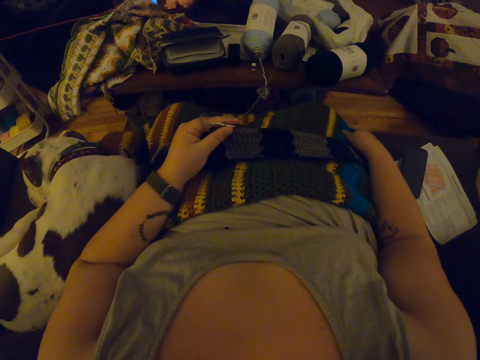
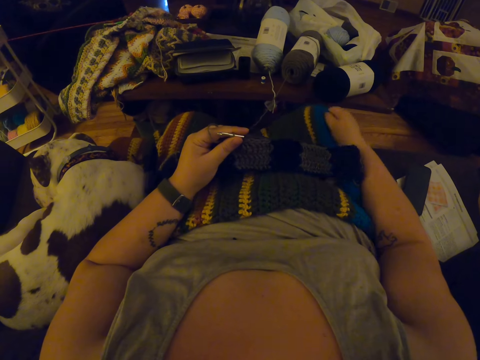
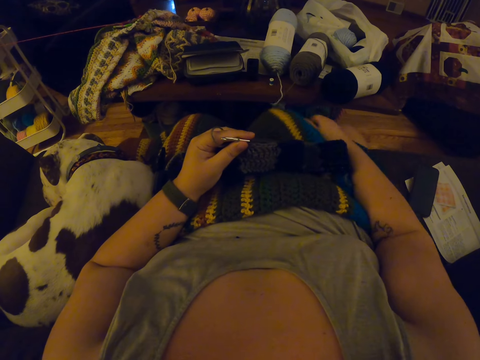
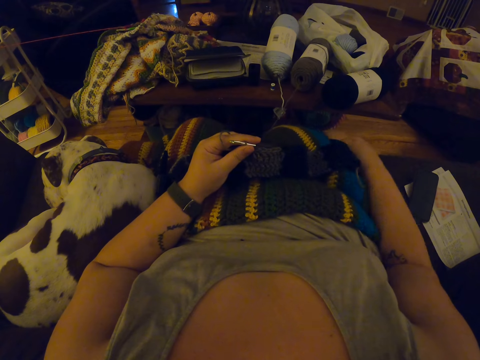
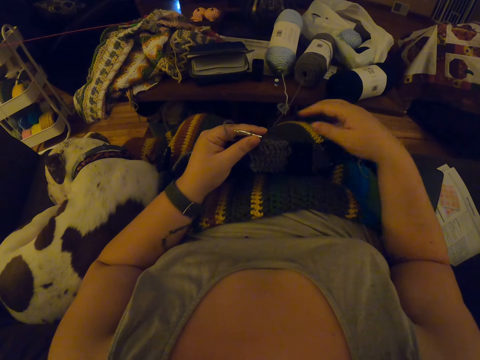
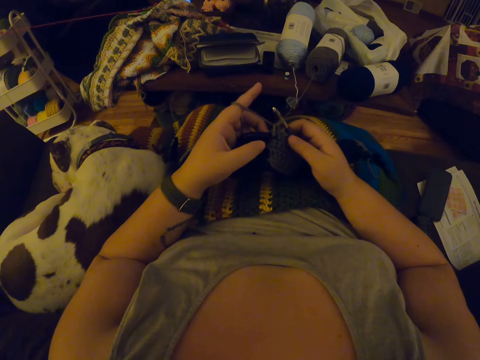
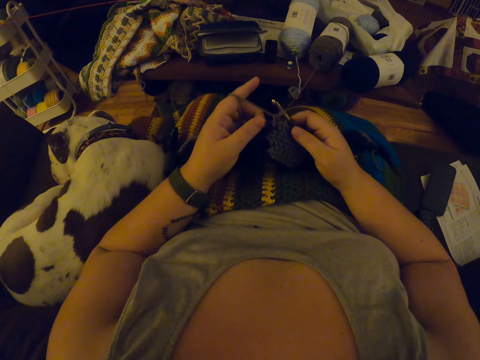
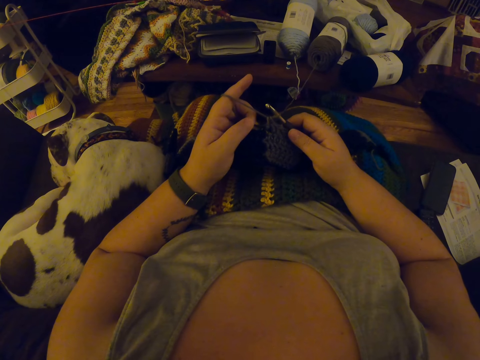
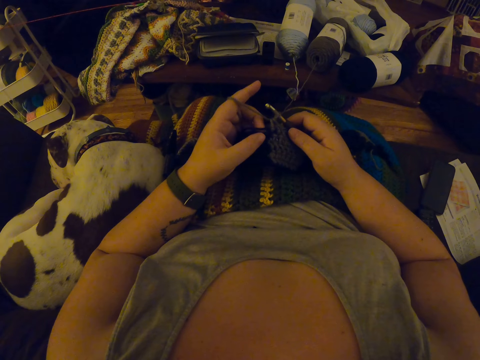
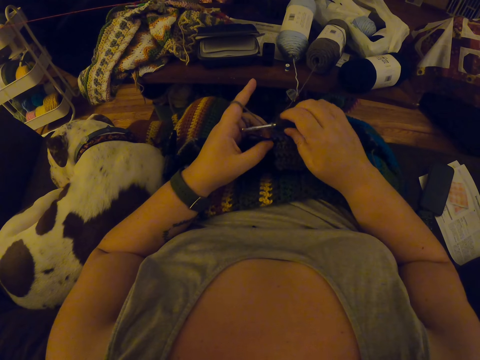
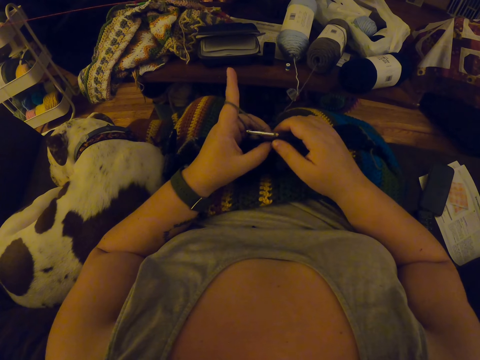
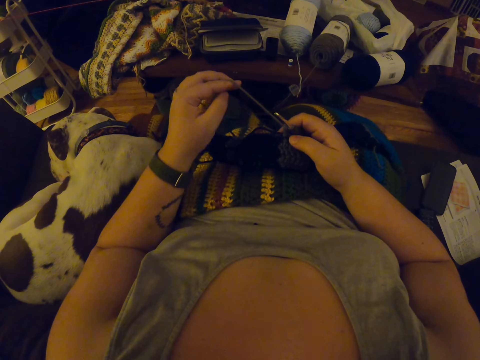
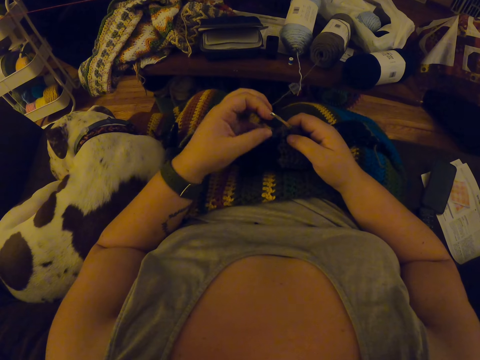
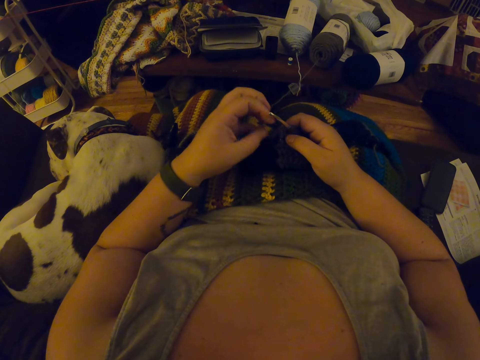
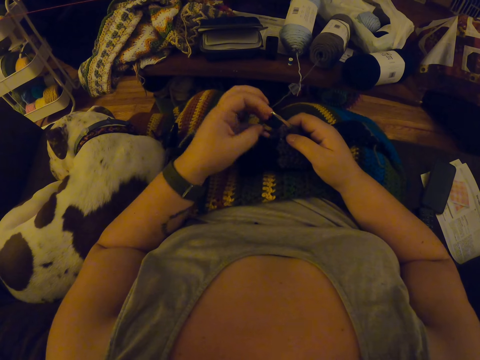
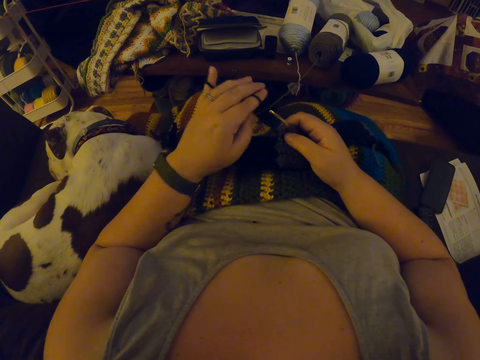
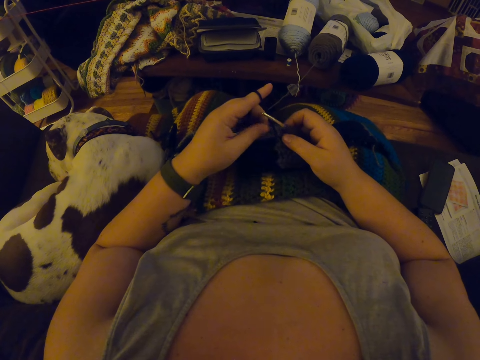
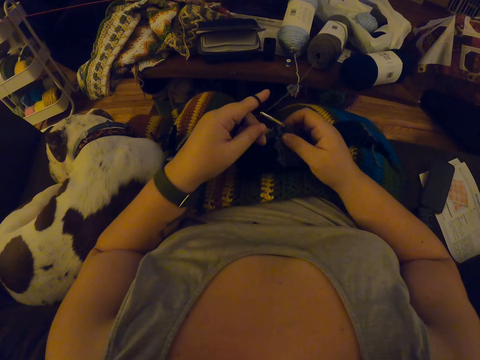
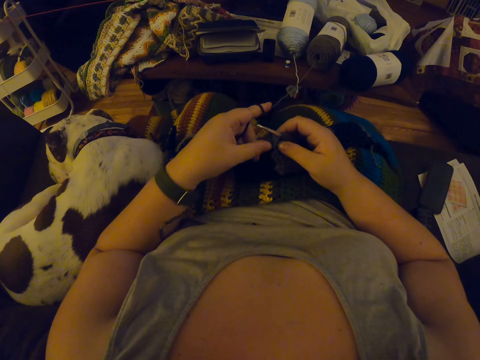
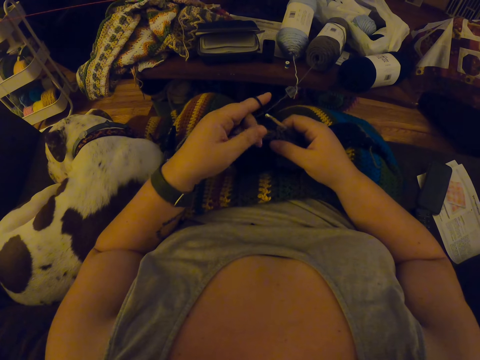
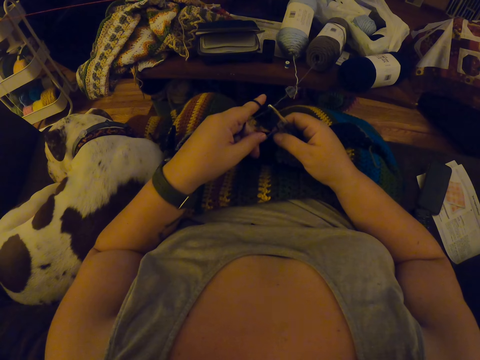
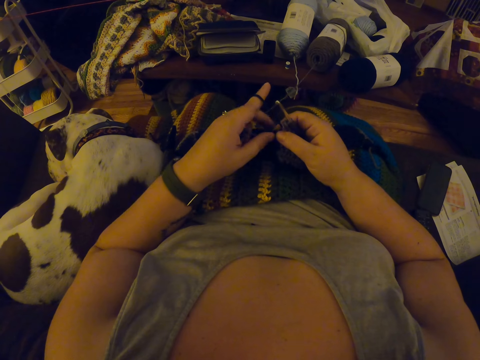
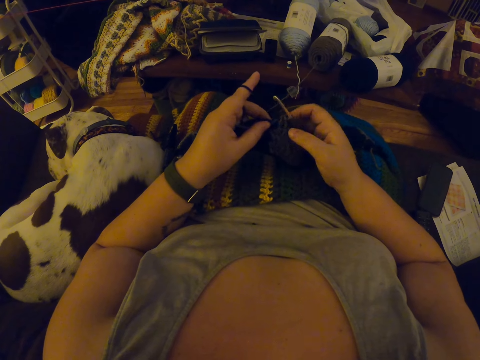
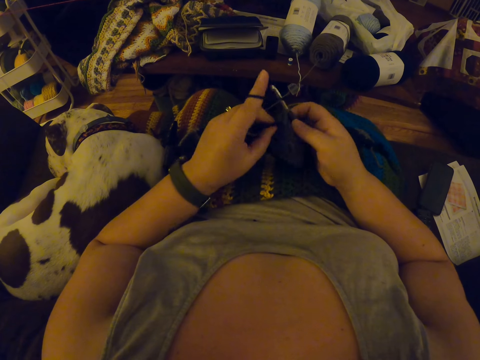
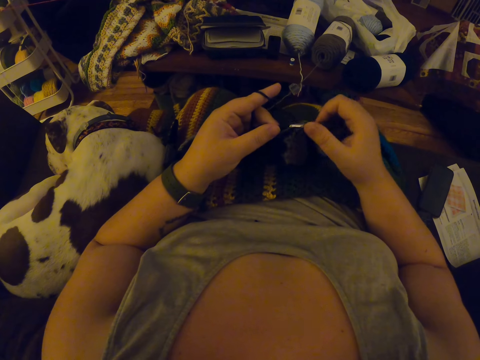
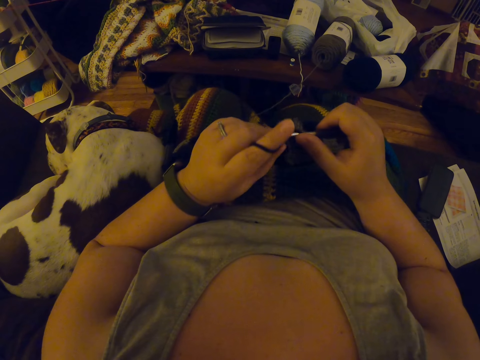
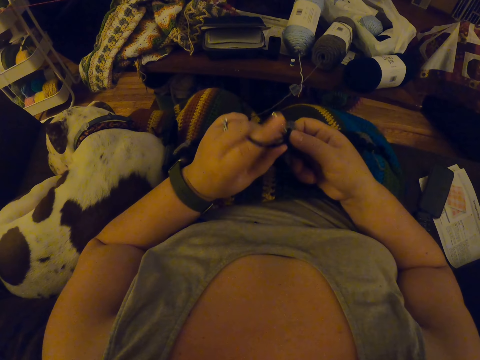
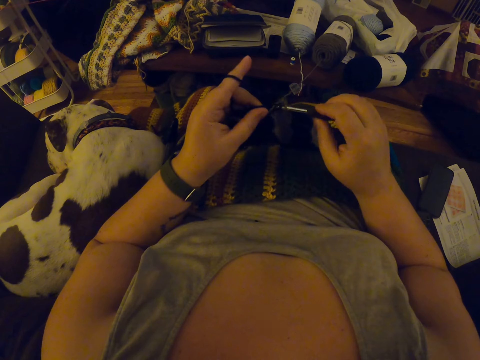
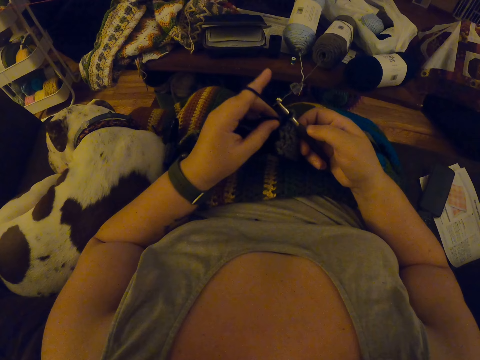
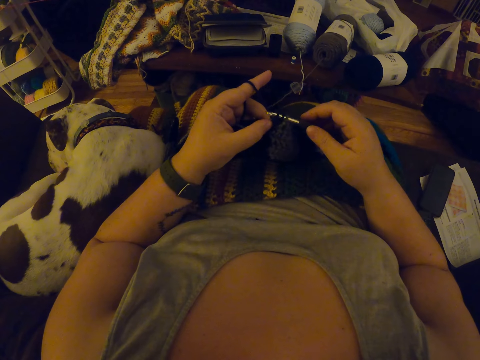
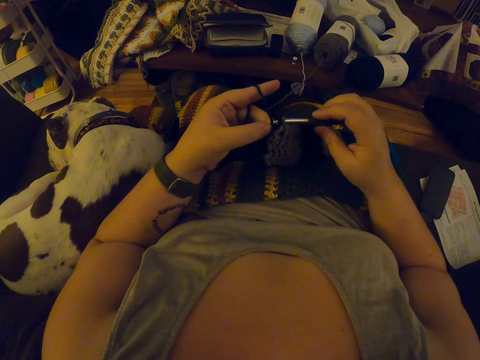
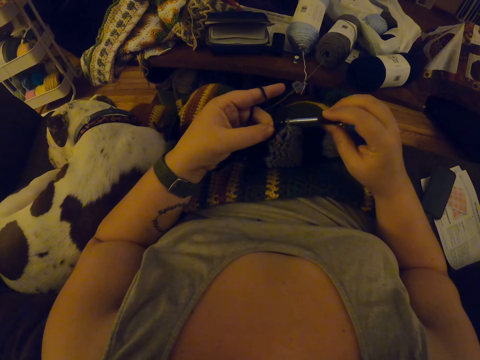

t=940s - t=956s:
The camera wearer crochets yarn with the crochet hook. They let go of the yarn. They tie the yarn on the fingers. They crochet the piece of cloth using the crochet hook.

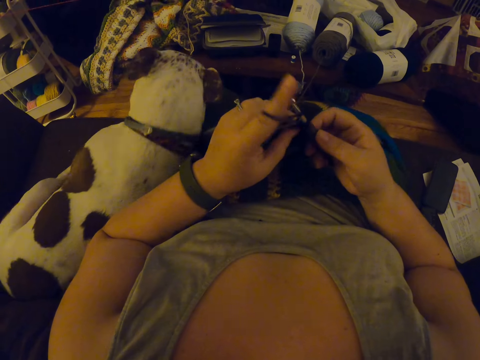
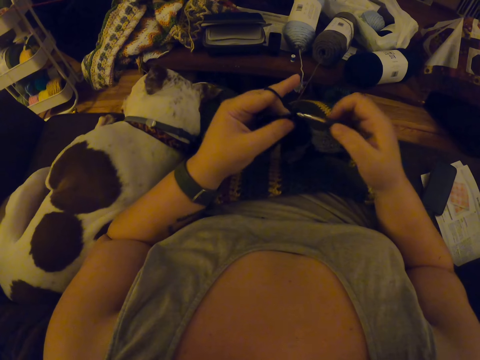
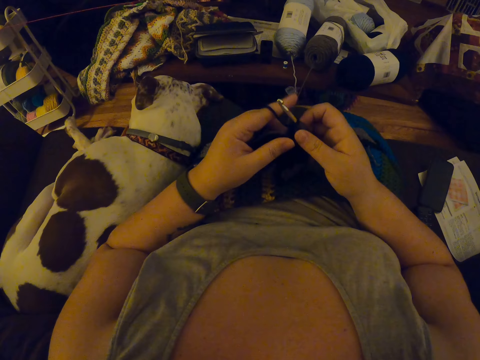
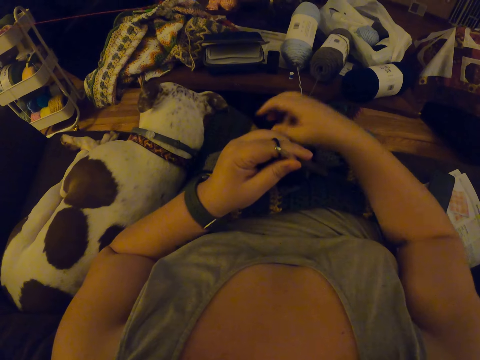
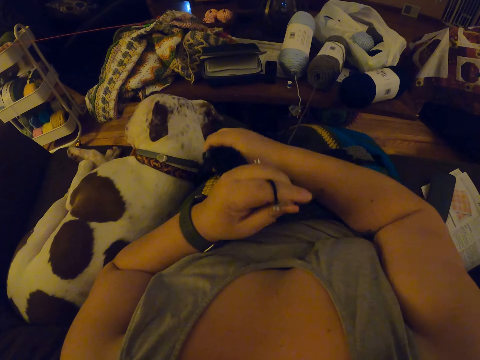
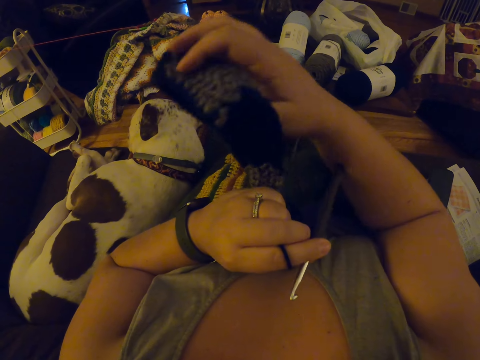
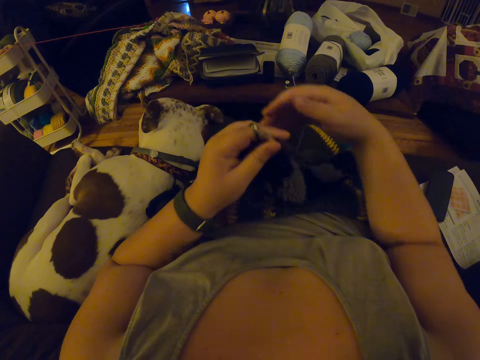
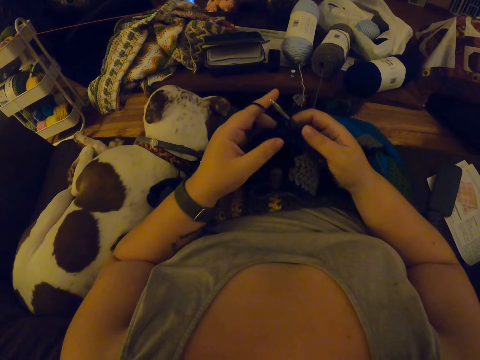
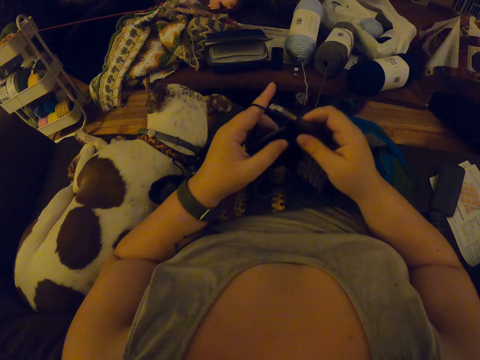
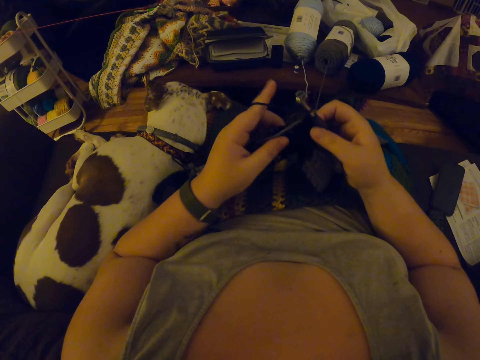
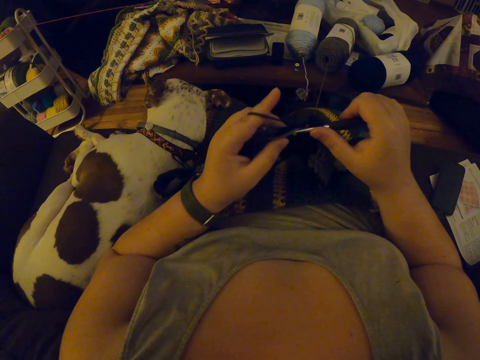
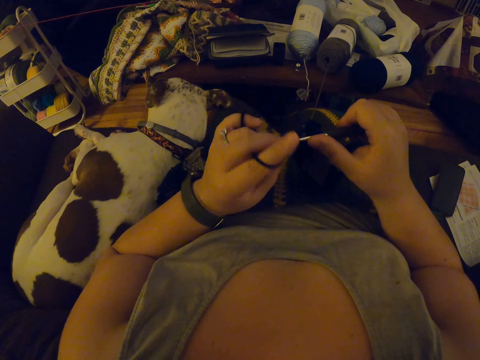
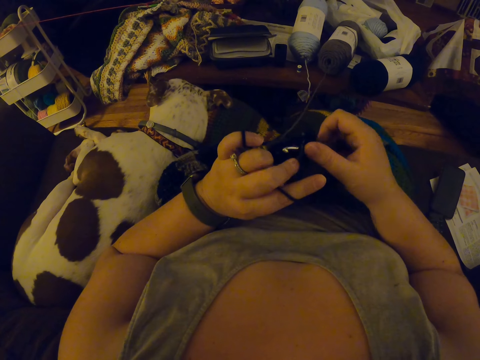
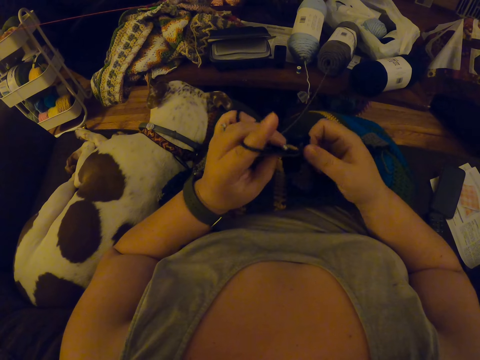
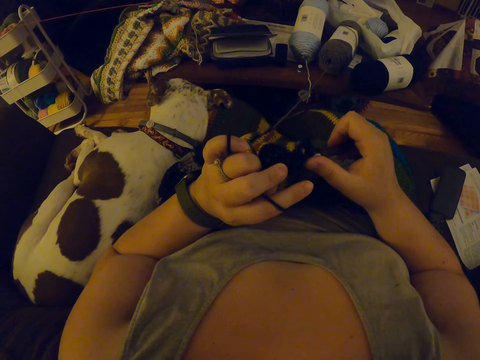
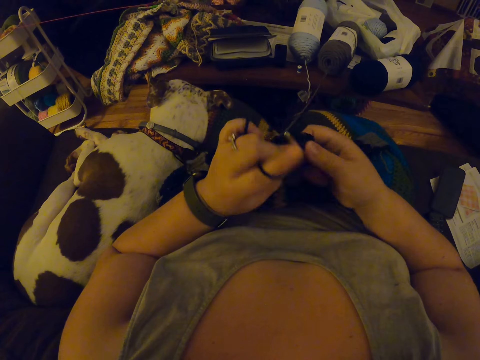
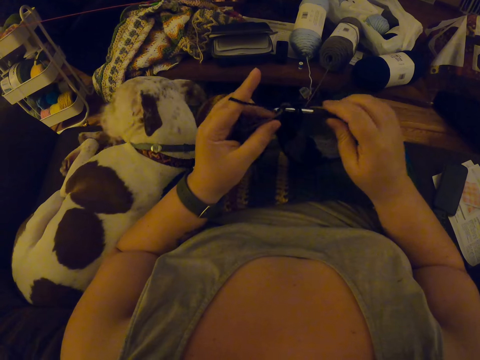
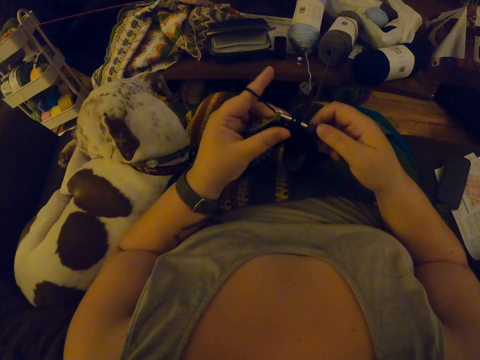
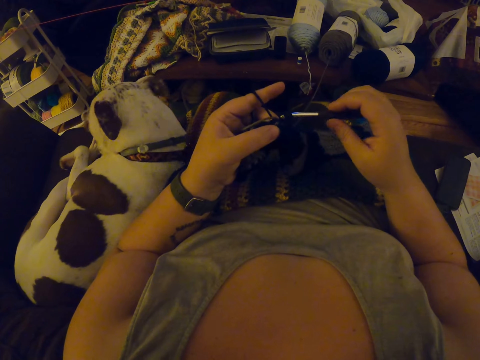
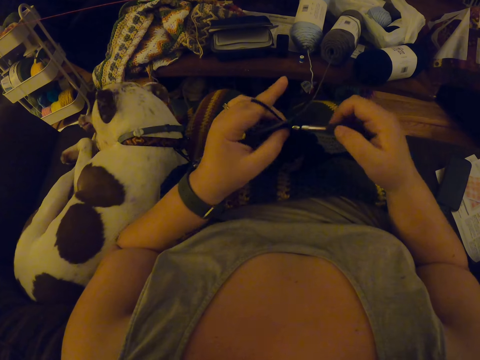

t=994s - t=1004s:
The camera wearer adjusts the crochet with her hands. She crochets the piece of cloth using the crochet hook.
